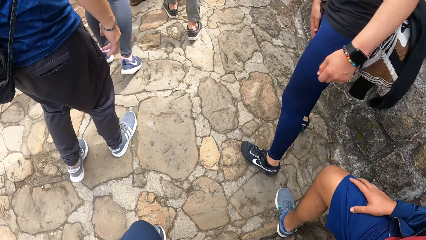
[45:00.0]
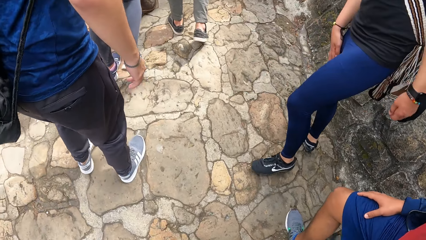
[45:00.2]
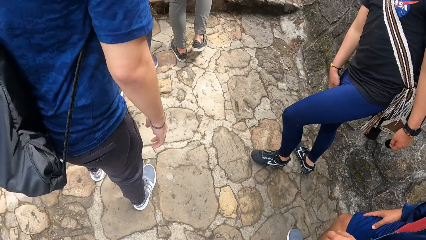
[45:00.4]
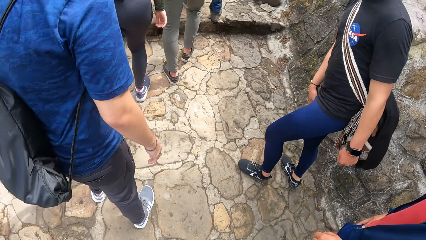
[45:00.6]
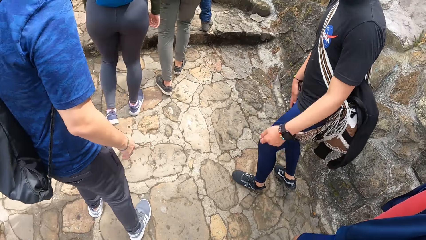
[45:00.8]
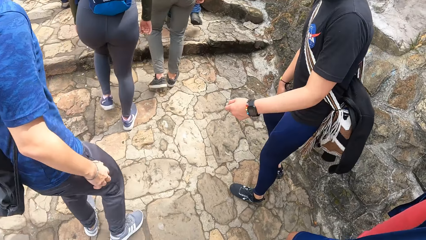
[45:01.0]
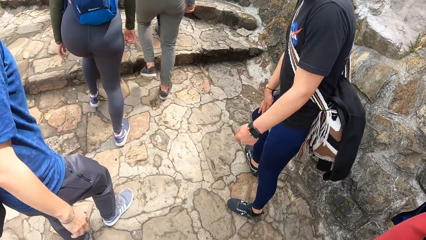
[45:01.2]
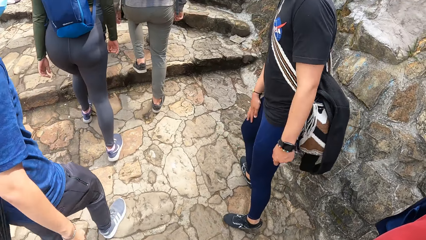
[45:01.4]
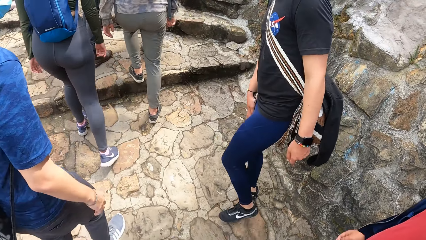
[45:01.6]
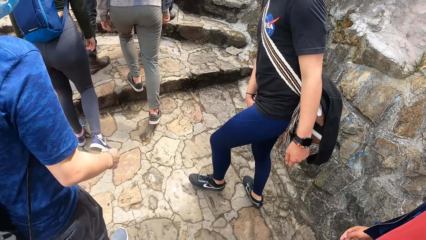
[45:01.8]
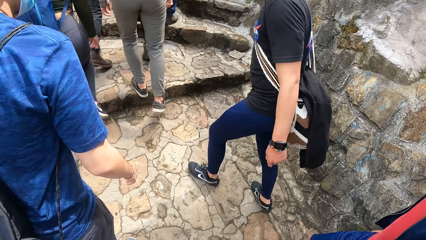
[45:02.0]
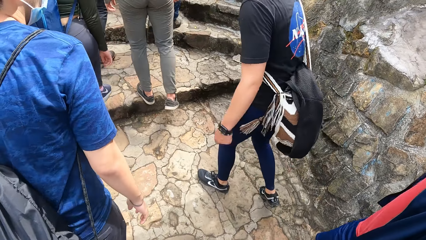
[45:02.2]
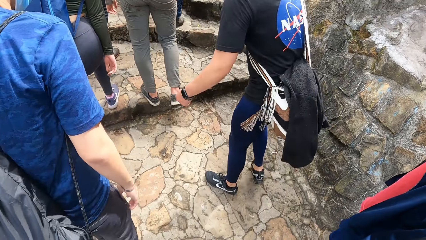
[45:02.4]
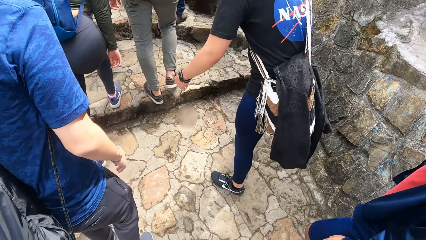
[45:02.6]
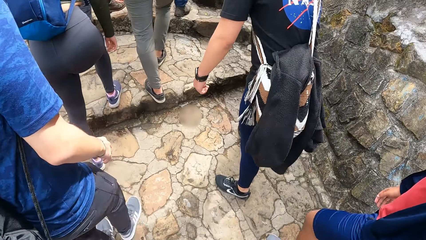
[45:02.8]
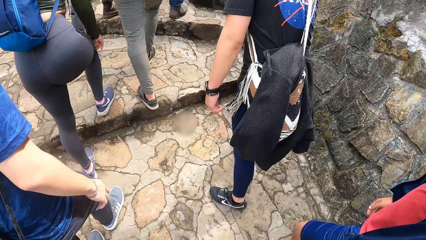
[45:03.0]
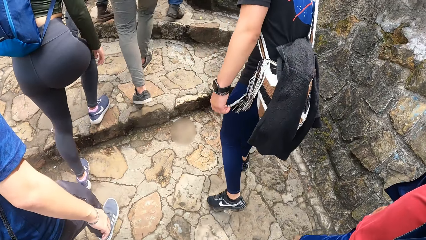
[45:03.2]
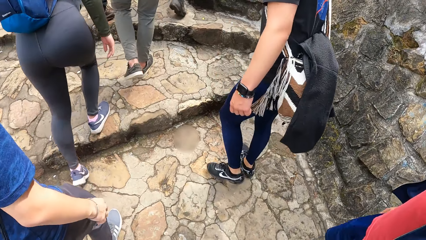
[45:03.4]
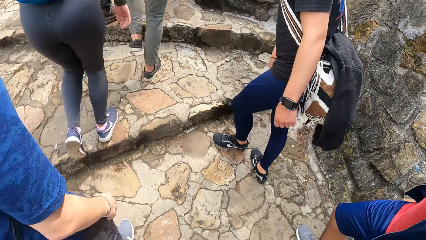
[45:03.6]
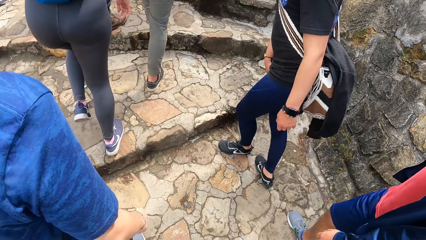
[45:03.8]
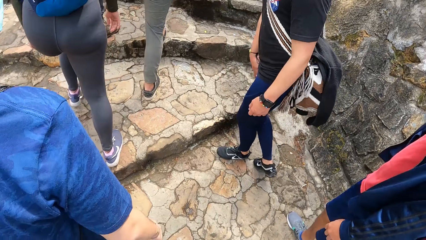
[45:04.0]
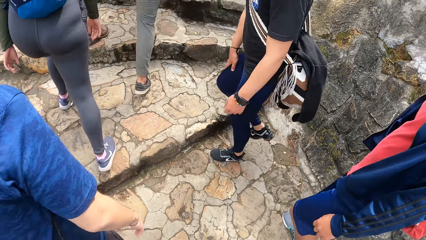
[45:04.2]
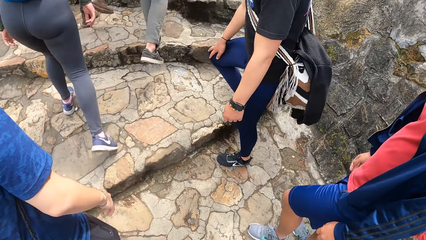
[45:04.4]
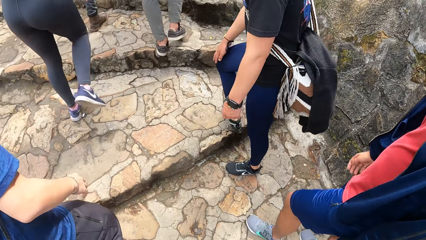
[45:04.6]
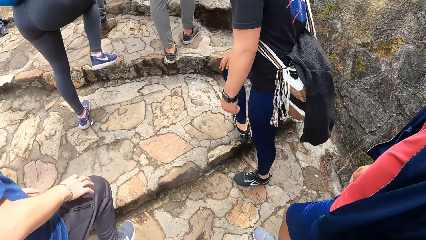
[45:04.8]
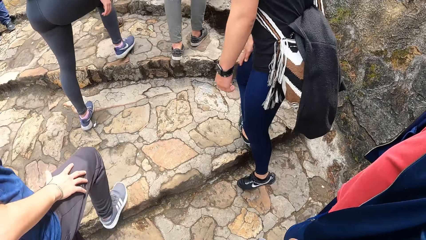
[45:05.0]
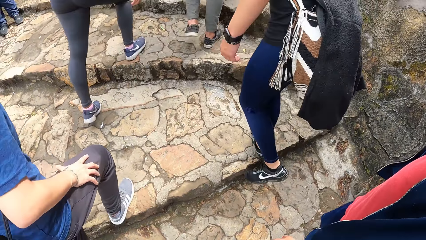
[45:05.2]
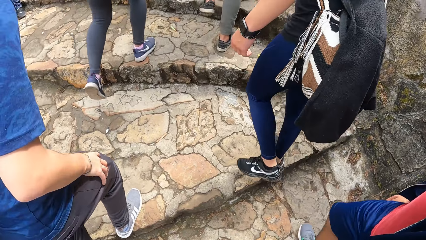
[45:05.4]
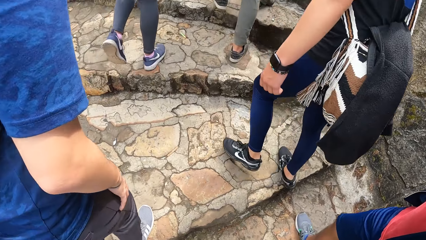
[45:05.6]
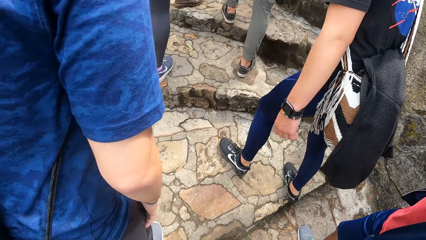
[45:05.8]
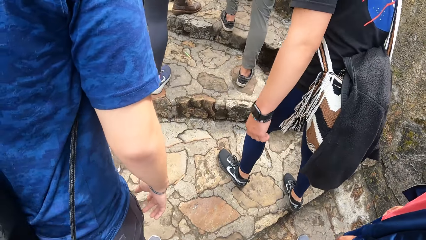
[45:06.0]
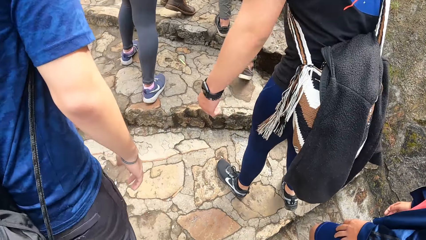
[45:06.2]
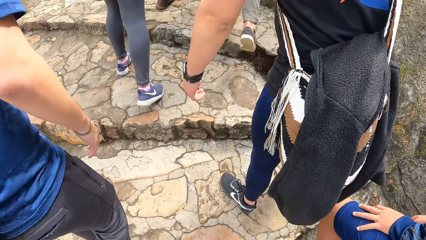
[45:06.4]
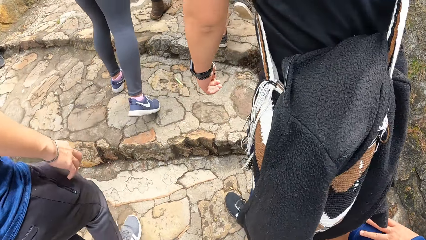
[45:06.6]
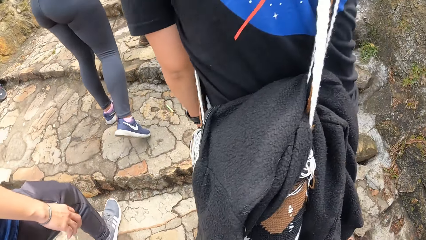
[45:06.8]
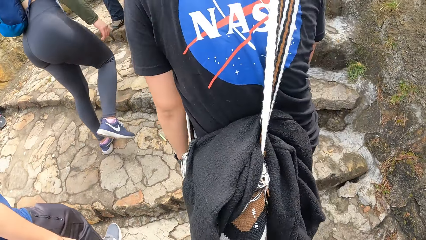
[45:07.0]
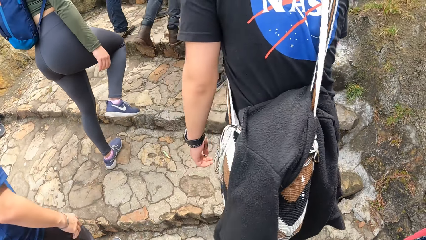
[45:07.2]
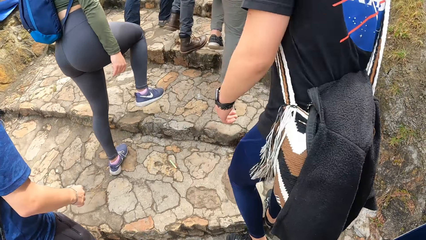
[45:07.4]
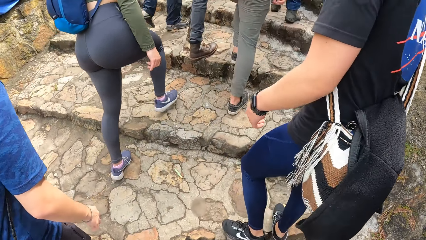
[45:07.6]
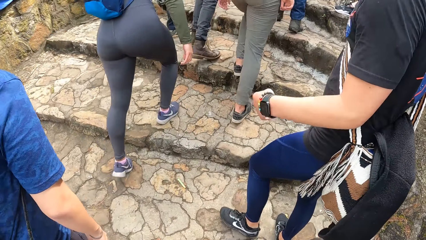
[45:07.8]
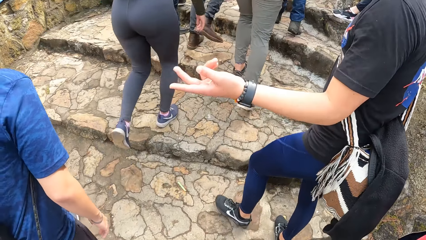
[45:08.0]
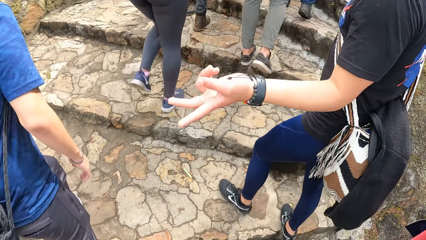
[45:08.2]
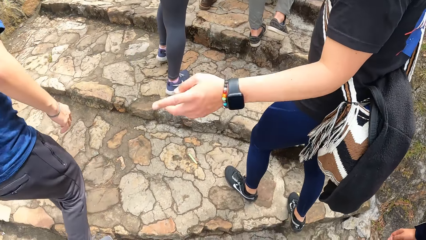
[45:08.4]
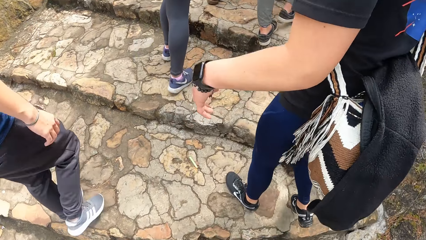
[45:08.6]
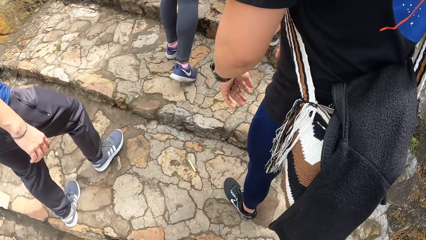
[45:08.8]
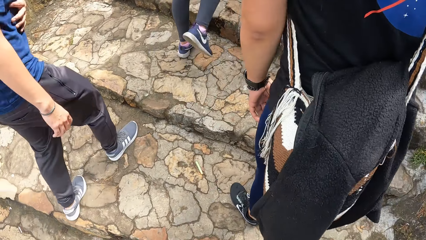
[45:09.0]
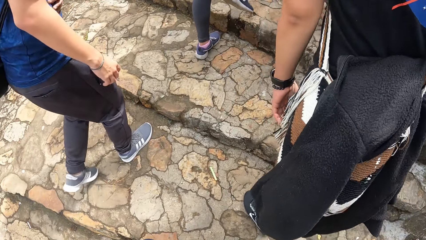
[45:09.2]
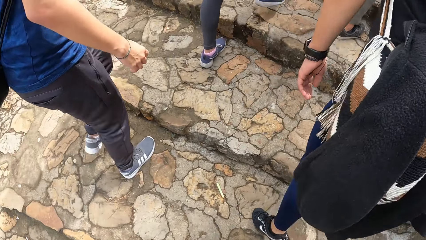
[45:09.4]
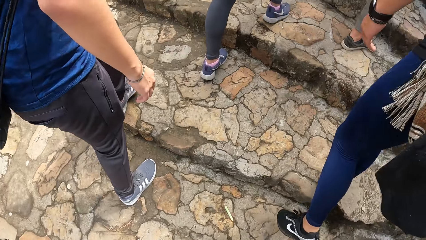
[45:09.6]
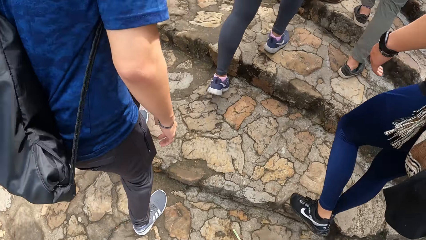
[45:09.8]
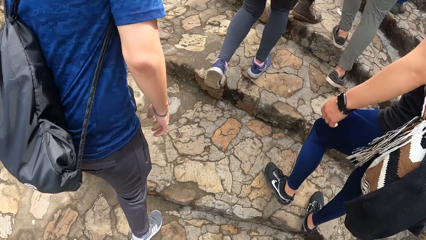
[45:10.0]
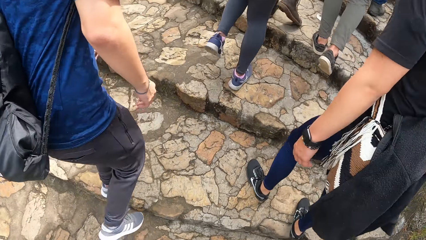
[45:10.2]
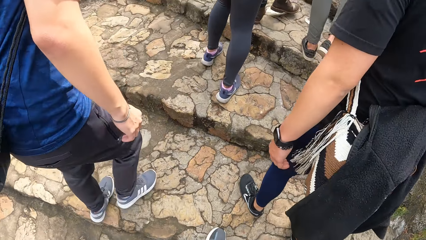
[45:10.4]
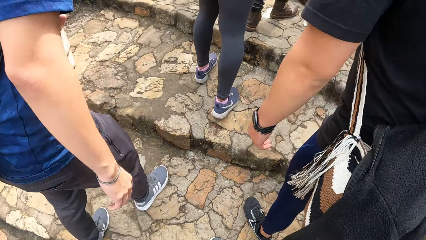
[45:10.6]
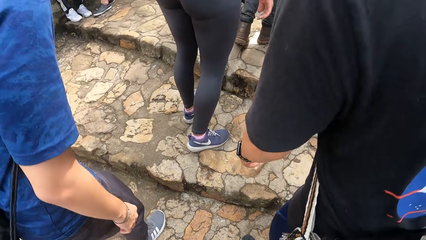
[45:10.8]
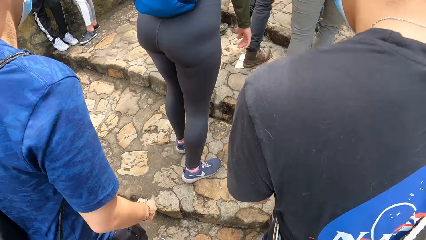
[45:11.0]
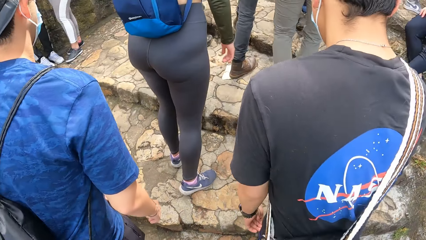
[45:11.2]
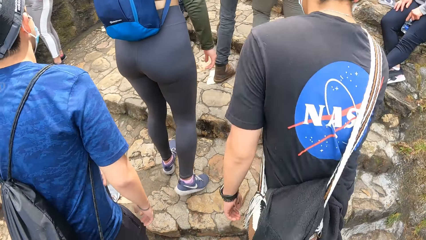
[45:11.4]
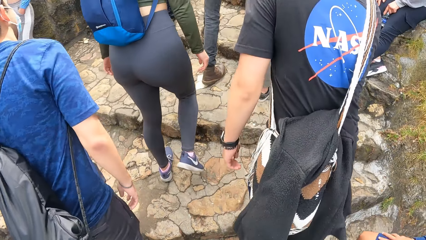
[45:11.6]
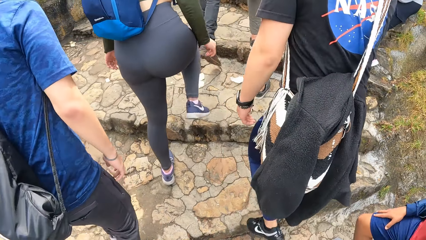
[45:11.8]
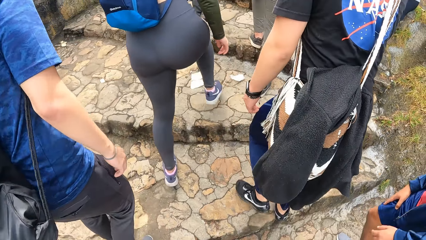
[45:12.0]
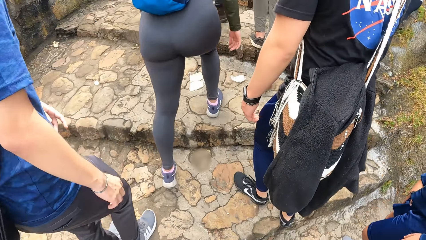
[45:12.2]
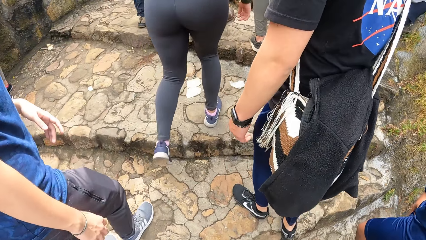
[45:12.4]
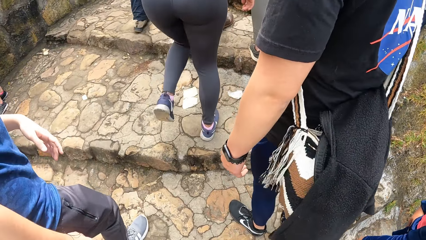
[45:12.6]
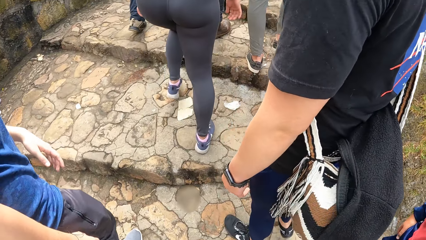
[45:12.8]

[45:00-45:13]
A man makes a hand gesture with his left hand.
